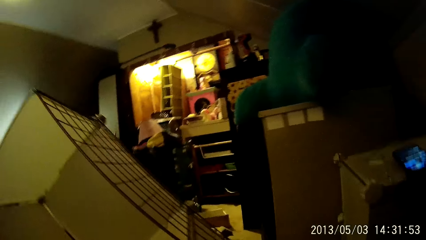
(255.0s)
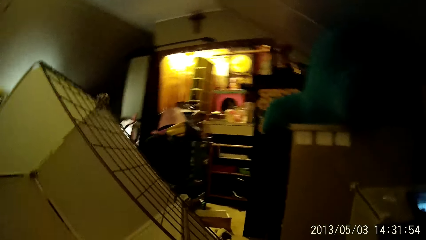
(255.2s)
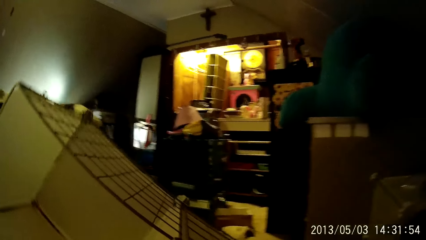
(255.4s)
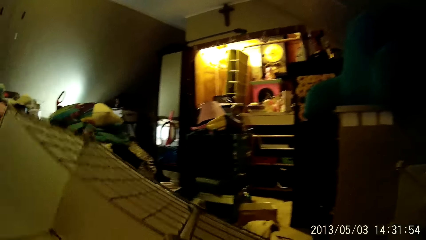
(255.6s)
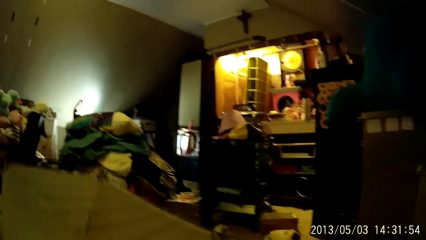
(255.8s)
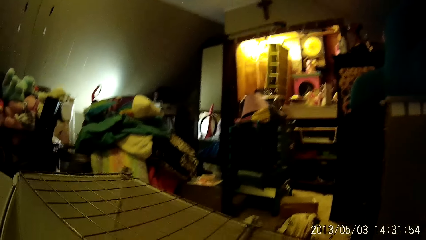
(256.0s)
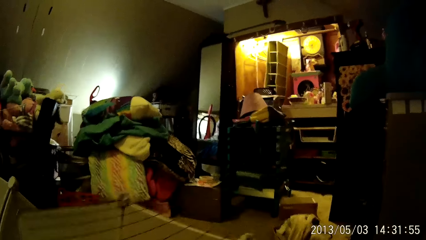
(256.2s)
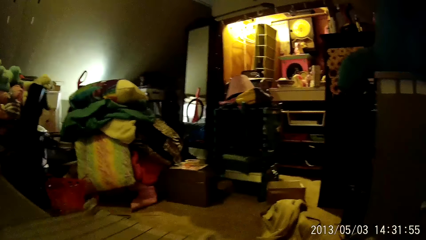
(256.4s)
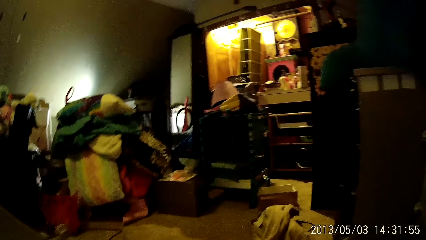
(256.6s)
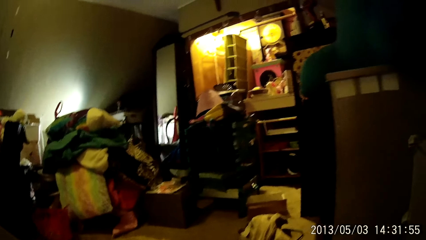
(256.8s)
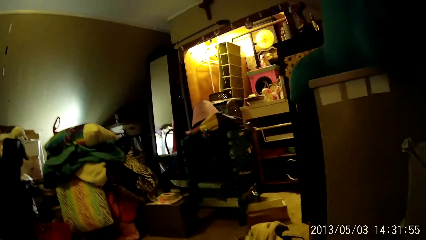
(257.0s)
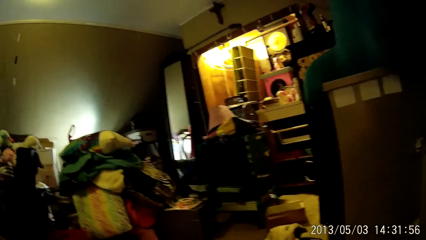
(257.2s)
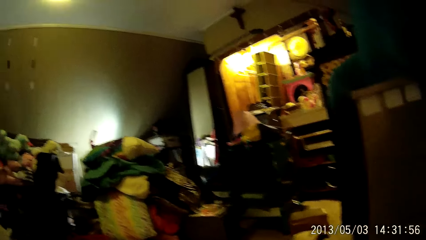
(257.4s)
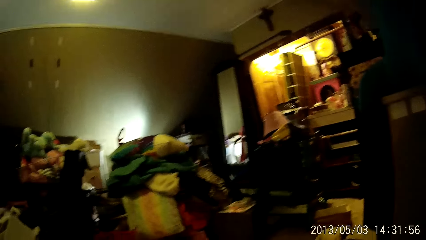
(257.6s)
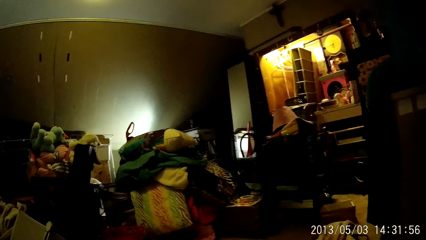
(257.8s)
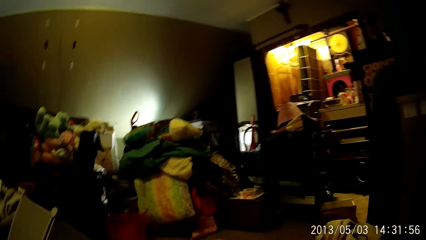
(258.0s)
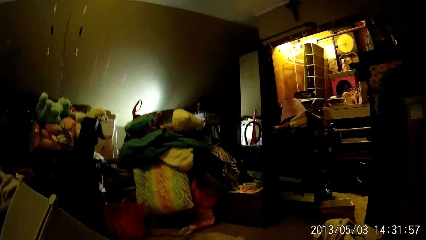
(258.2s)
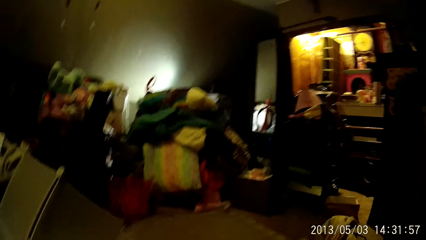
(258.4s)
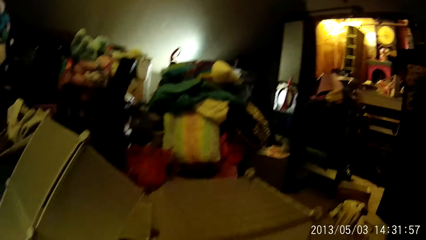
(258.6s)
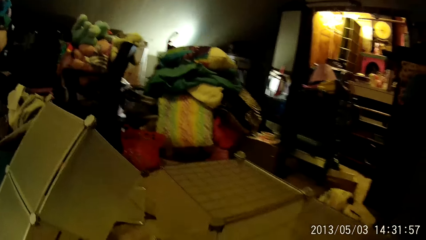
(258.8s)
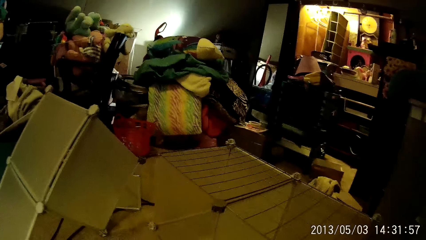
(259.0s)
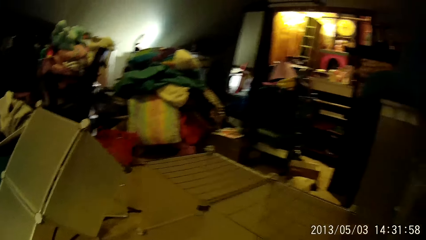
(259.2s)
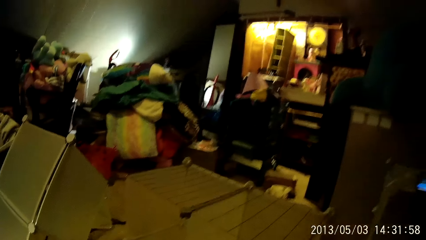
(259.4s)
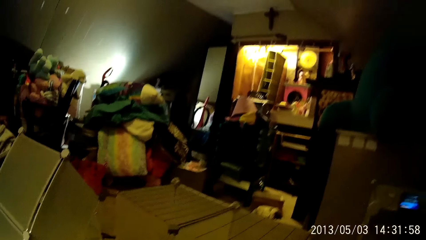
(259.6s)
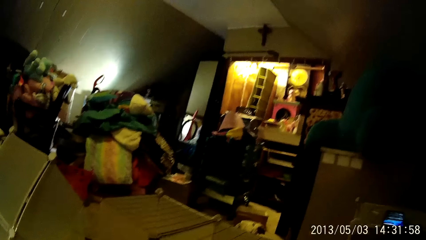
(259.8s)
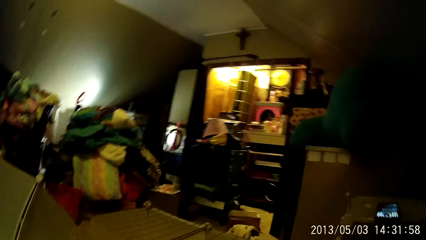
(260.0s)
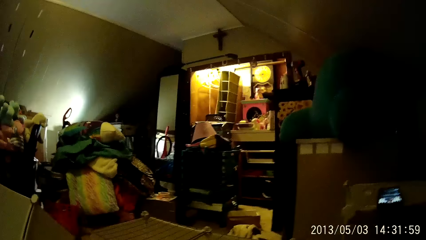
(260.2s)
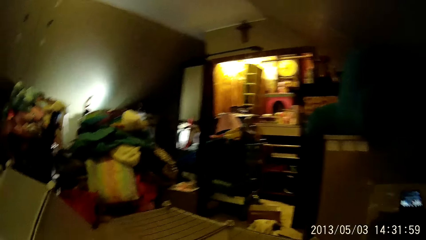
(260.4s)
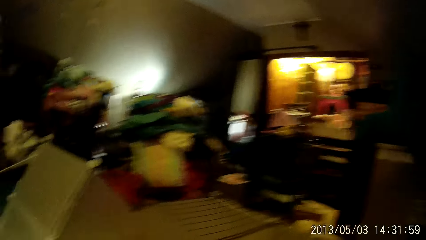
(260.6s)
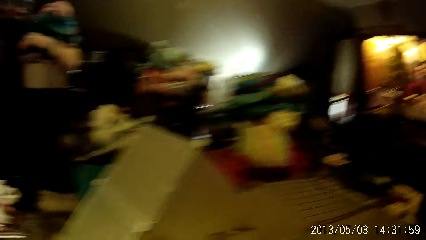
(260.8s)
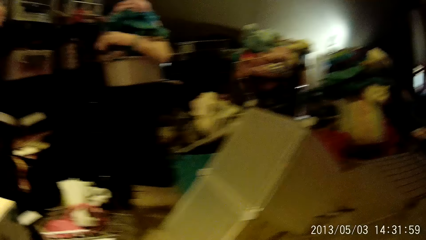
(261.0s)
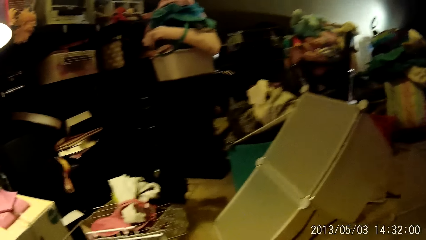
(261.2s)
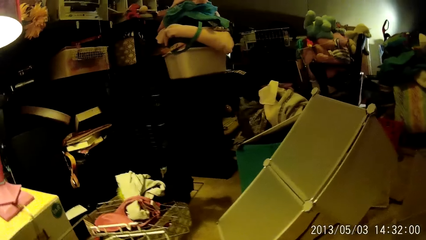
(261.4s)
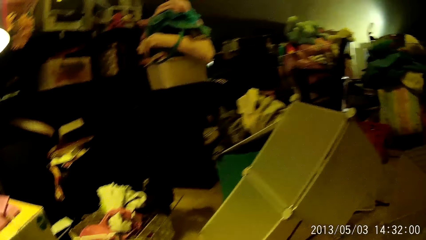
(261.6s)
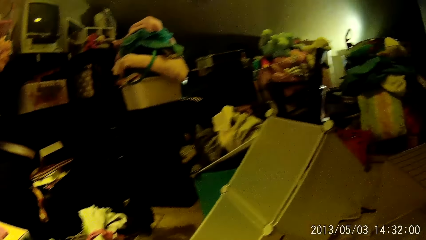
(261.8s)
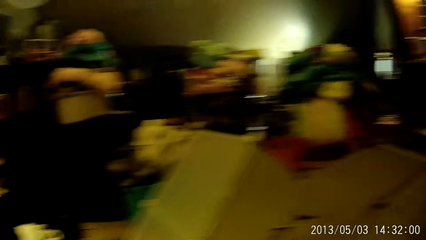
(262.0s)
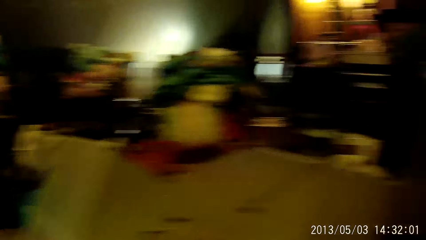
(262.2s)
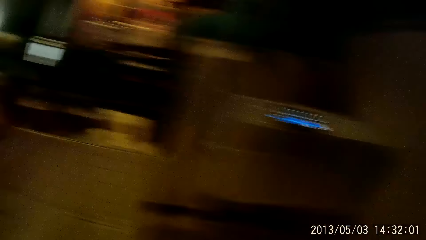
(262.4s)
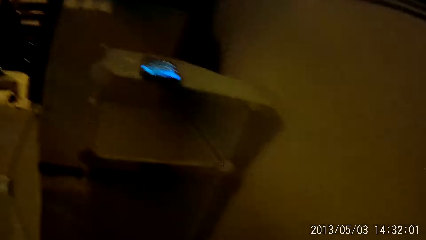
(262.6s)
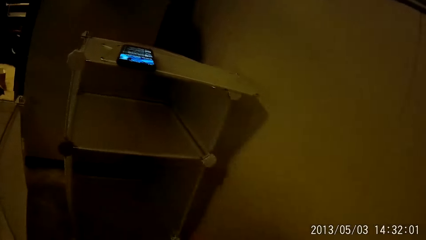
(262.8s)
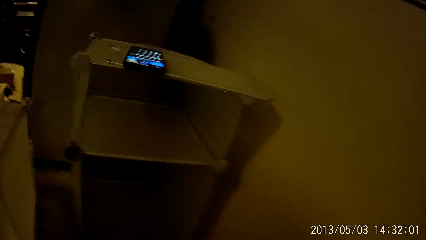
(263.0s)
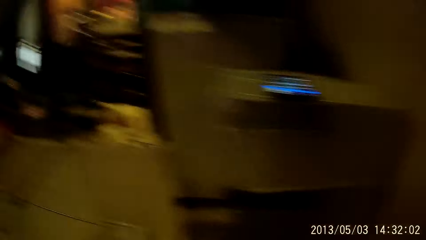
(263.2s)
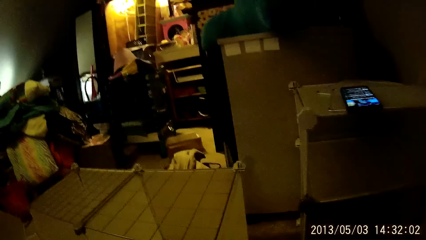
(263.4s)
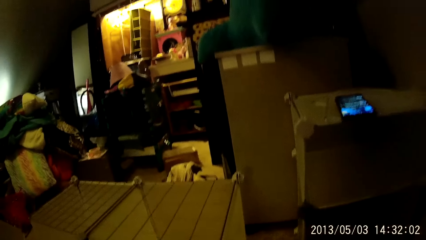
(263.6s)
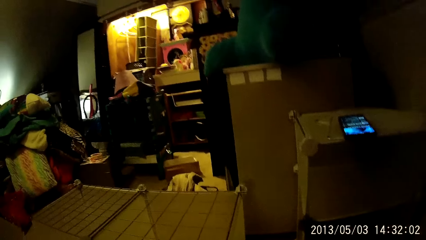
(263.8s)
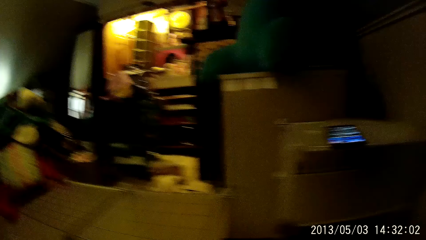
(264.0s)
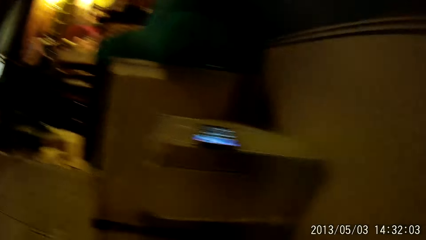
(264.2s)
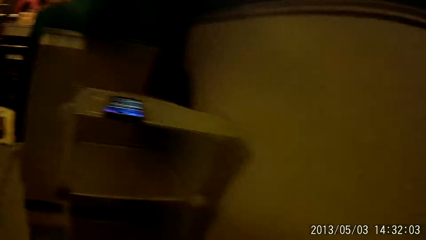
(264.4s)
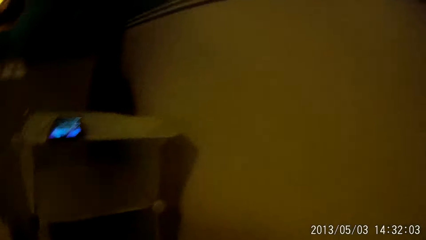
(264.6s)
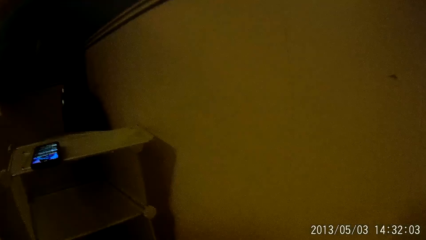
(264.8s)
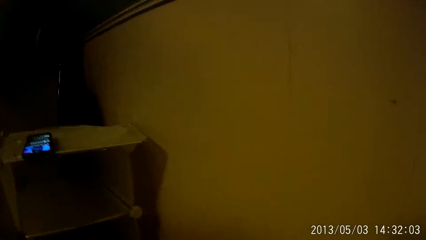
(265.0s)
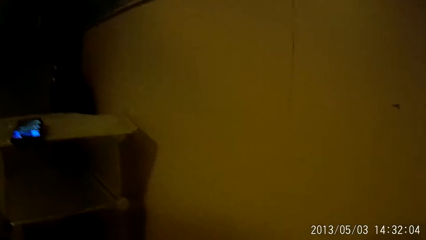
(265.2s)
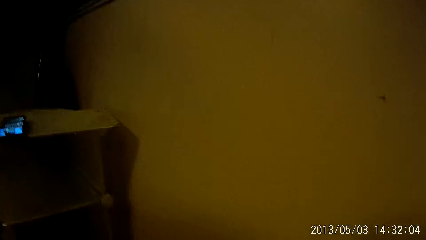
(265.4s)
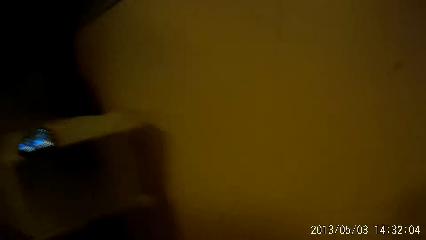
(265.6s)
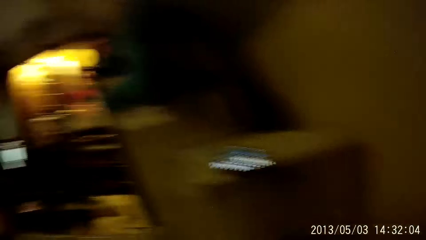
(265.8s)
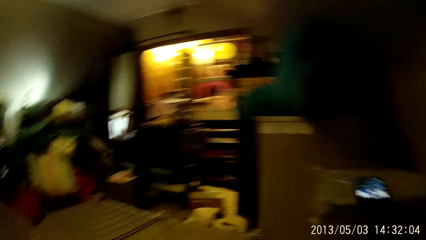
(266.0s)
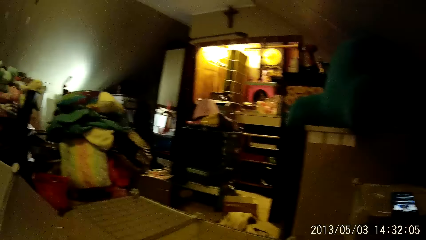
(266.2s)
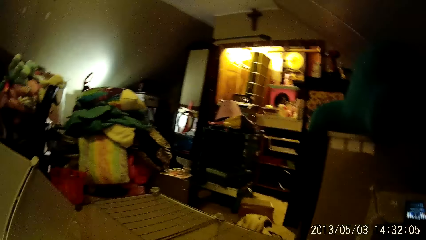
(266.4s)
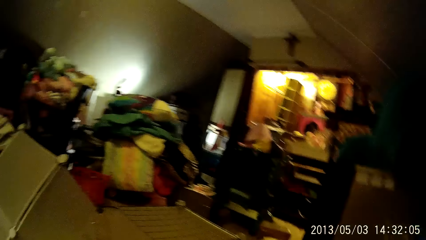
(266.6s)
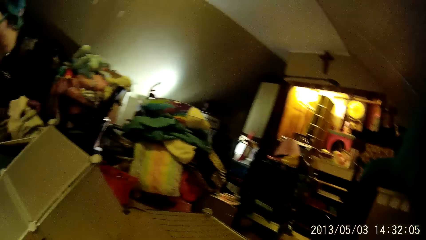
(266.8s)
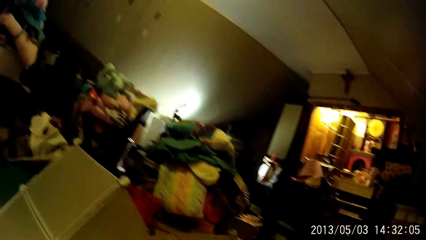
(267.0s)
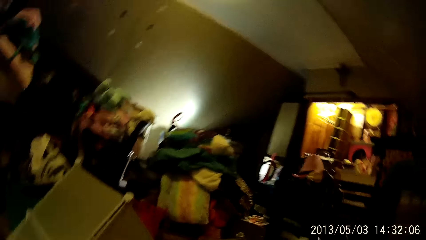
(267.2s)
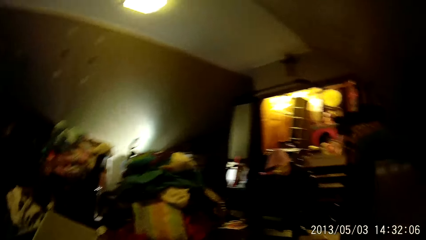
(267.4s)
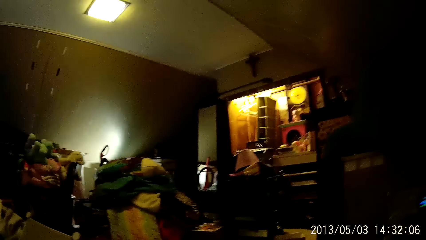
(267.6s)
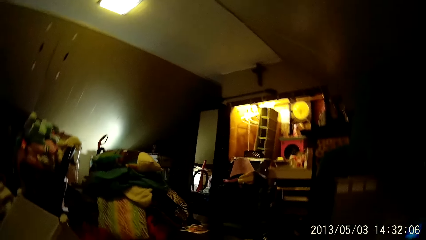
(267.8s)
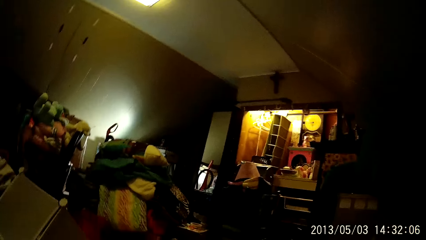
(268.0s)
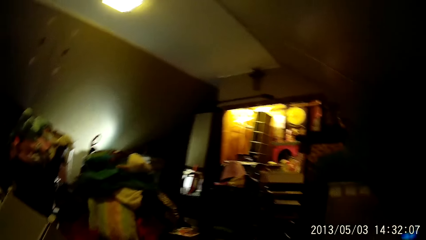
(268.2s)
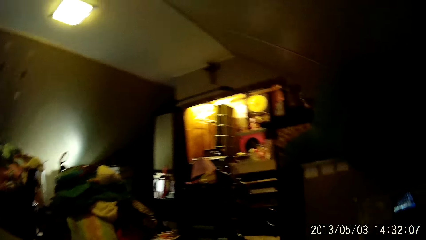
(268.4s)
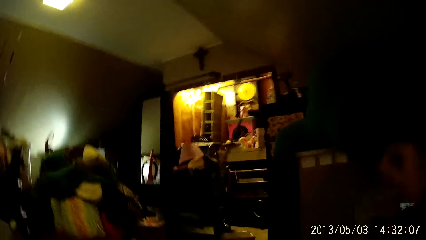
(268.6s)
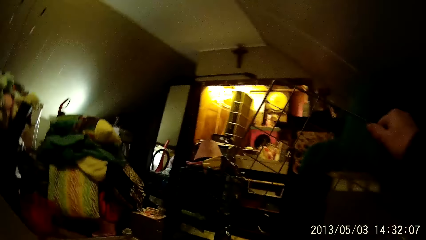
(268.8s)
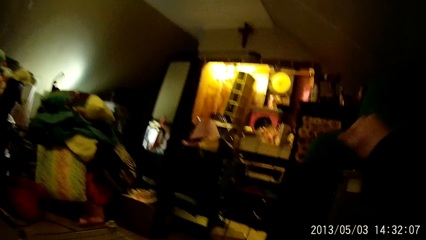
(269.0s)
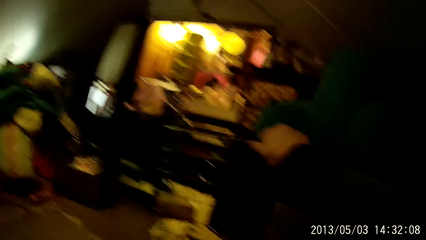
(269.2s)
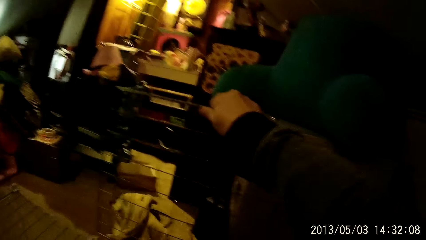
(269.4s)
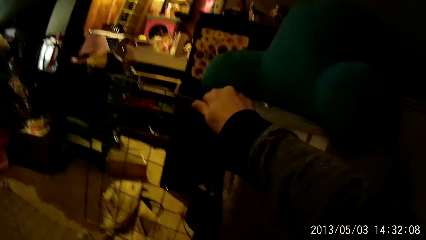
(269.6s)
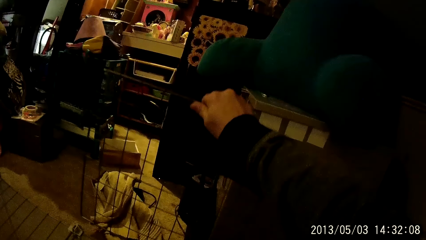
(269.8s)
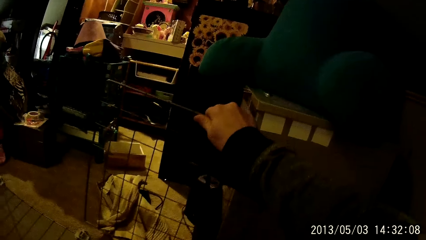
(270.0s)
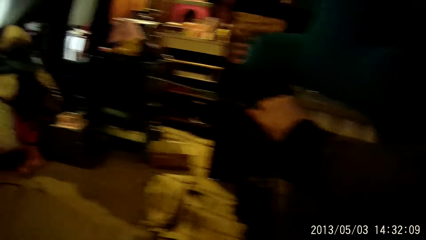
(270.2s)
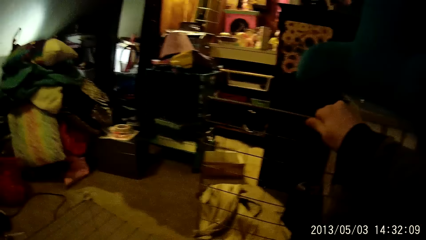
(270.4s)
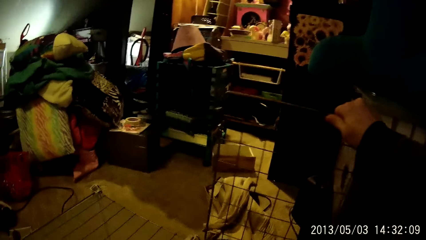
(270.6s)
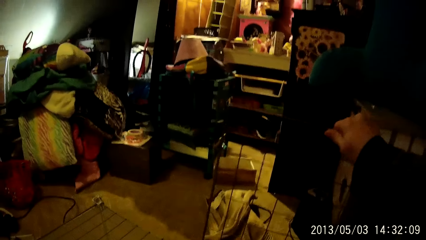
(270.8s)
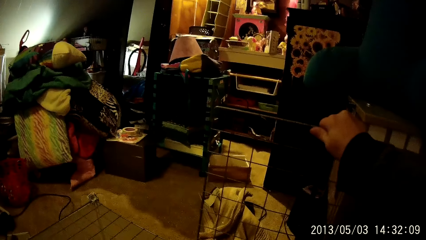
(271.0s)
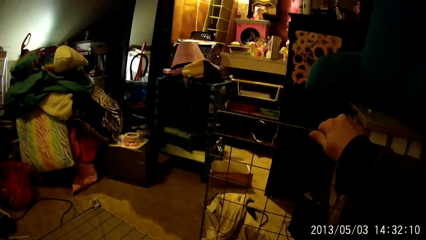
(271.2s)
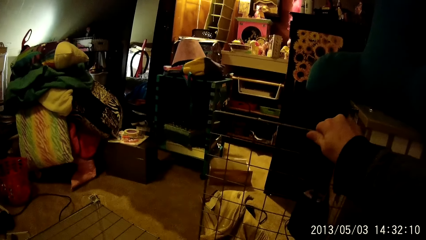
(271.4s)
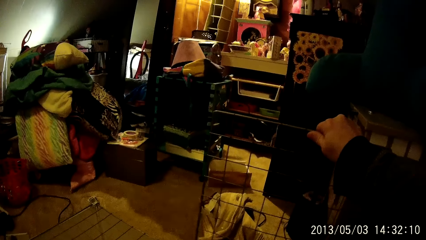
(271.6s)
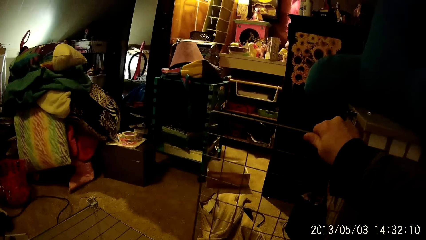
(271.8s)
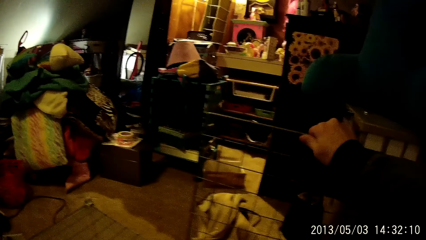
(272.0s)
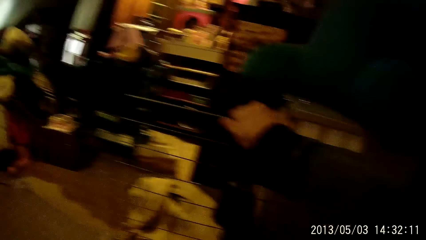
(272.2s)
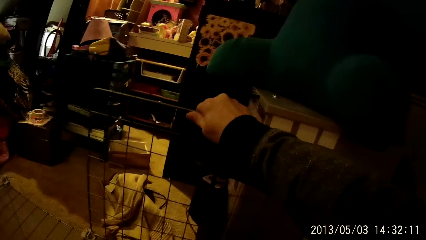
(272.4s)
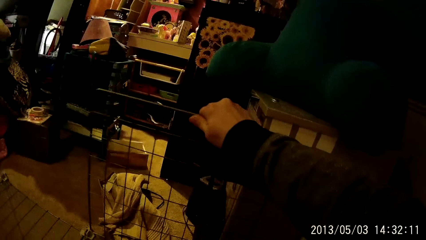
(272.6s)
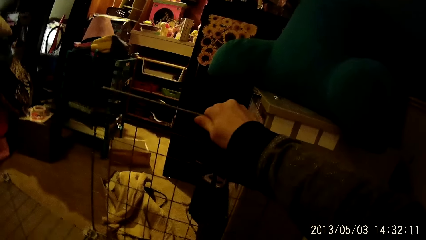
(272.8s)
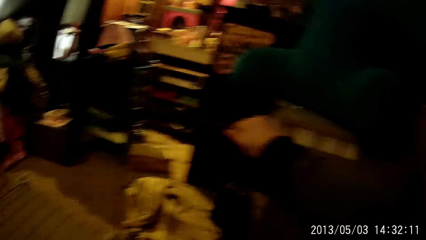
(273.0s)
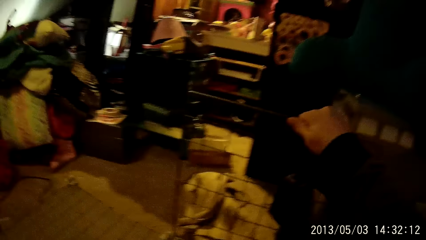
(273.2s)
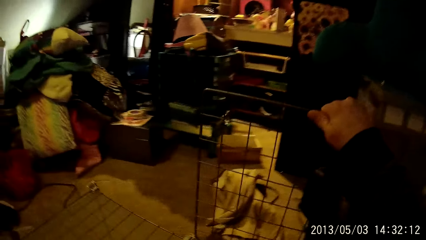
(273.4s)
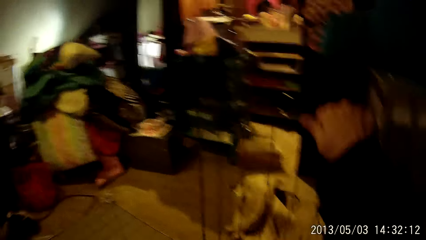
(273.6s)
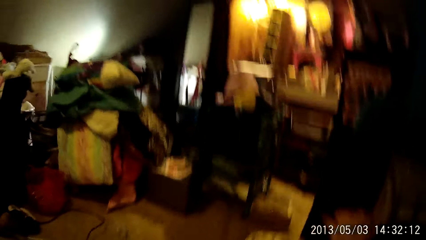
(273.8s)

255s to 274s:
The camera wearer falls the frame to the ground. He fixes a slab to the frame on the ground. He holds a mesh with his right hand.
